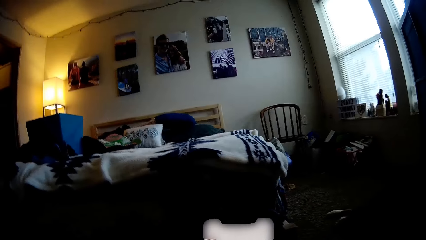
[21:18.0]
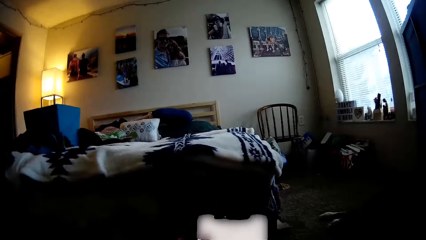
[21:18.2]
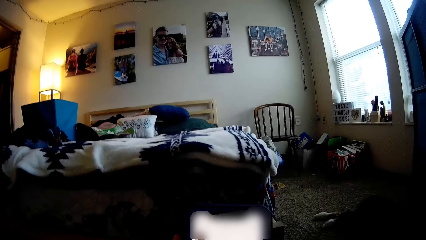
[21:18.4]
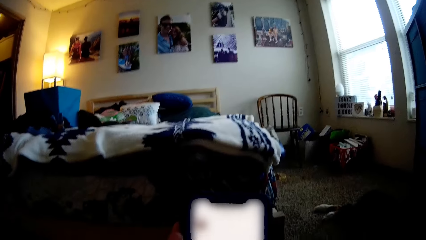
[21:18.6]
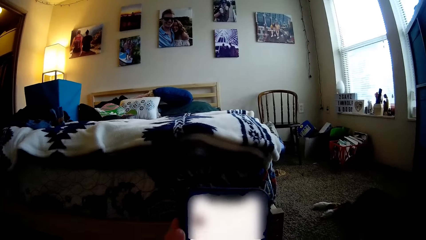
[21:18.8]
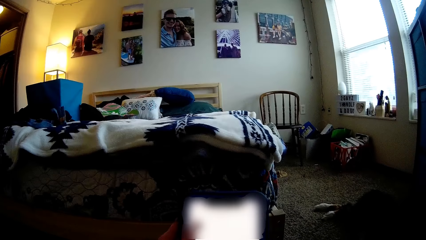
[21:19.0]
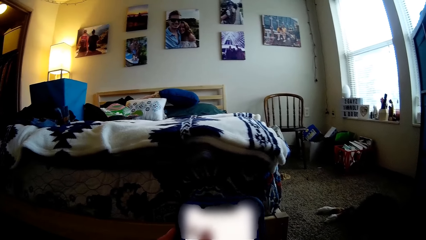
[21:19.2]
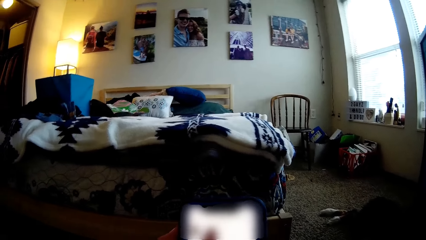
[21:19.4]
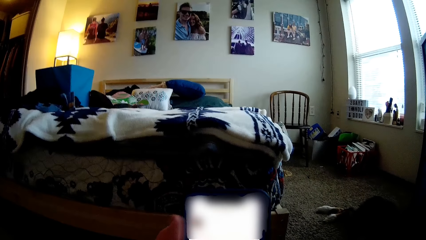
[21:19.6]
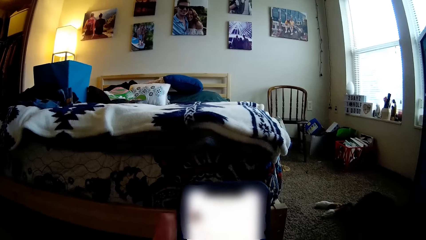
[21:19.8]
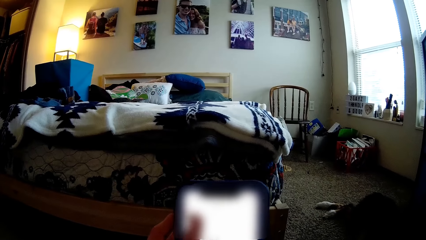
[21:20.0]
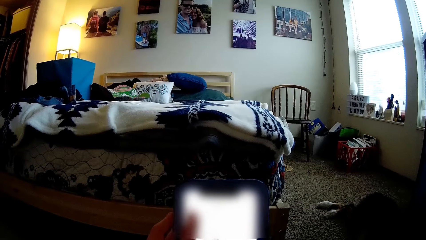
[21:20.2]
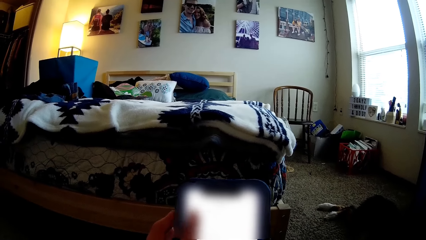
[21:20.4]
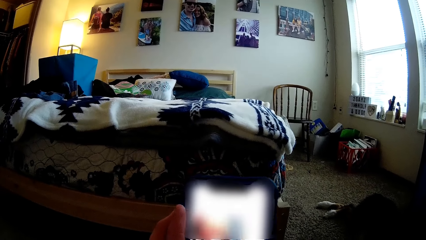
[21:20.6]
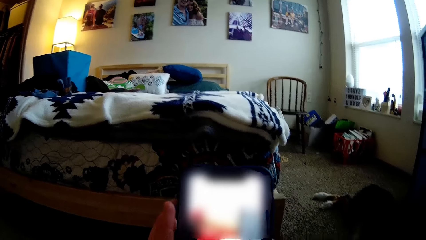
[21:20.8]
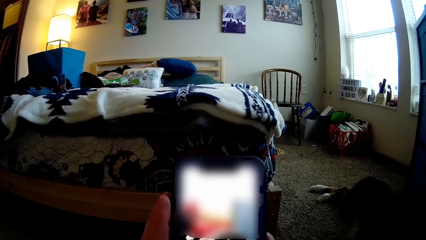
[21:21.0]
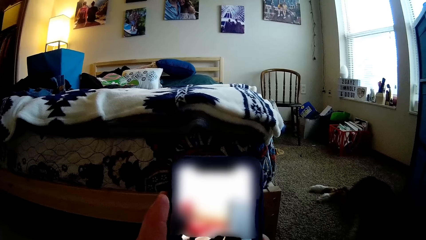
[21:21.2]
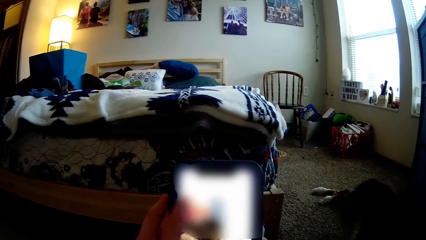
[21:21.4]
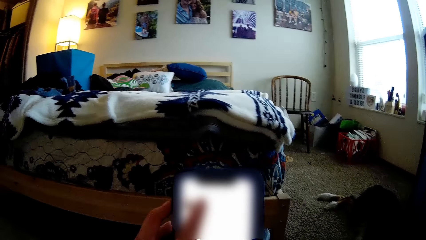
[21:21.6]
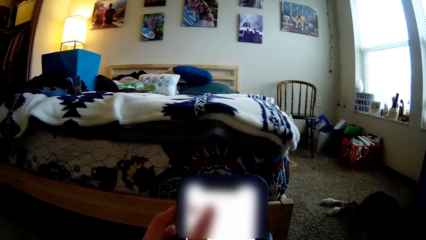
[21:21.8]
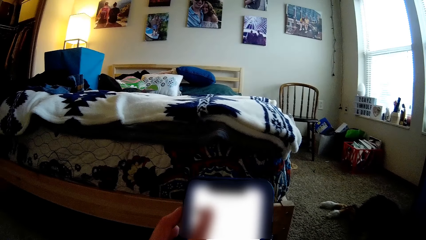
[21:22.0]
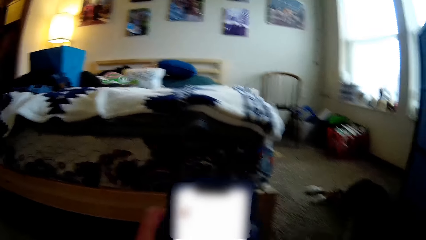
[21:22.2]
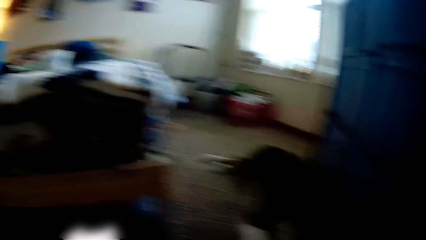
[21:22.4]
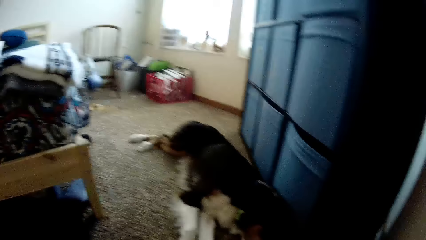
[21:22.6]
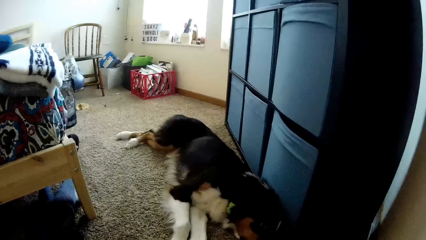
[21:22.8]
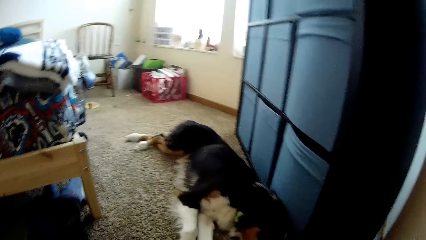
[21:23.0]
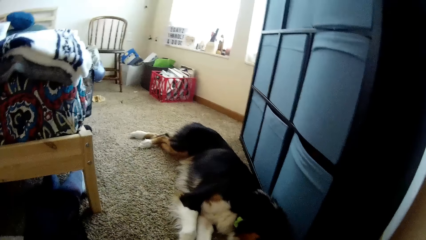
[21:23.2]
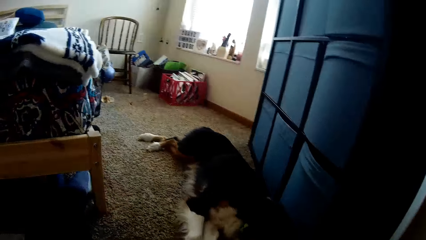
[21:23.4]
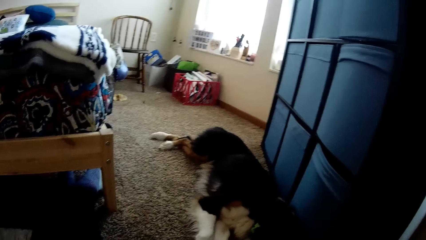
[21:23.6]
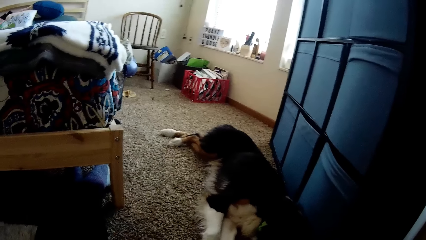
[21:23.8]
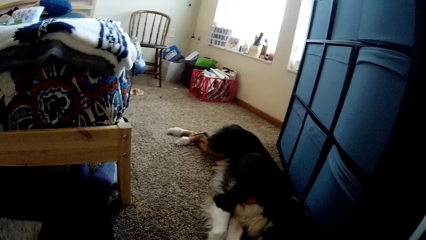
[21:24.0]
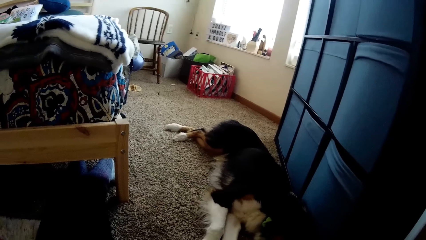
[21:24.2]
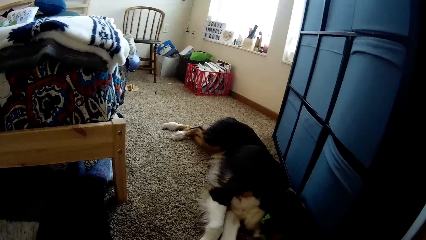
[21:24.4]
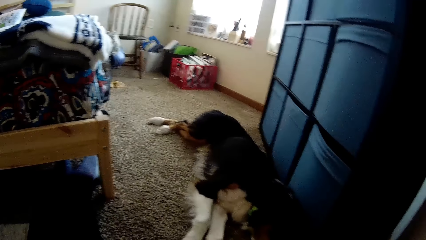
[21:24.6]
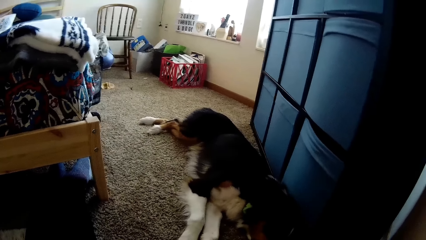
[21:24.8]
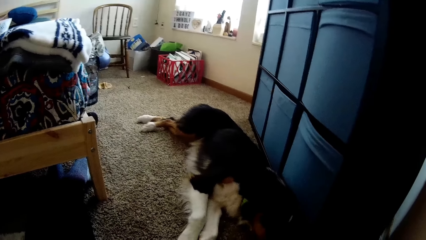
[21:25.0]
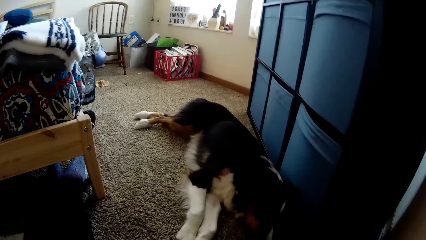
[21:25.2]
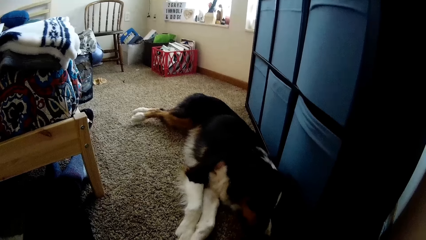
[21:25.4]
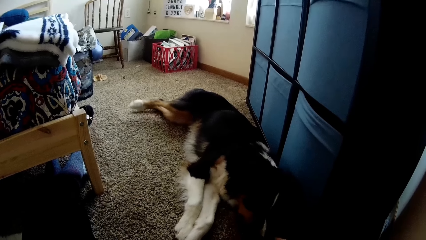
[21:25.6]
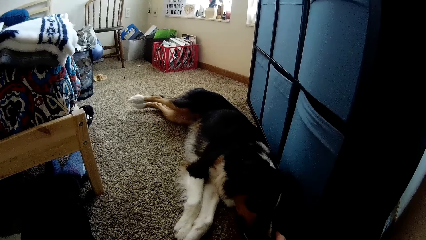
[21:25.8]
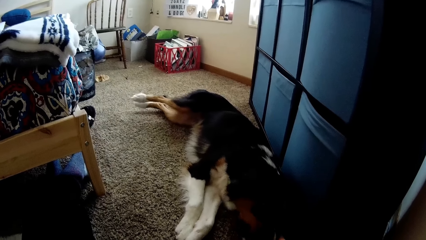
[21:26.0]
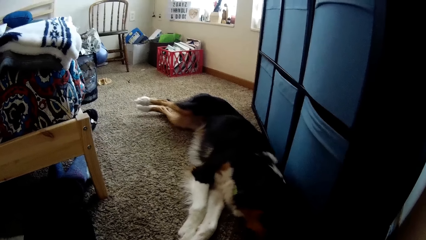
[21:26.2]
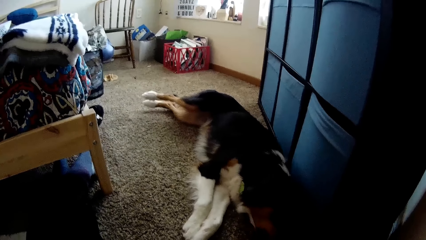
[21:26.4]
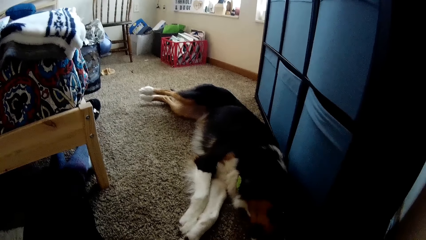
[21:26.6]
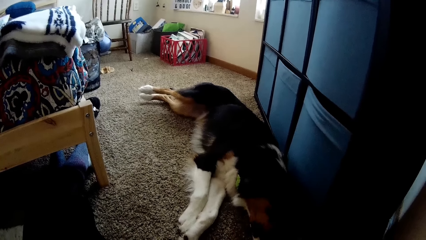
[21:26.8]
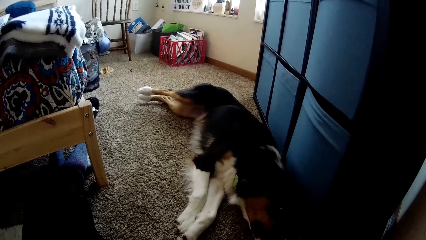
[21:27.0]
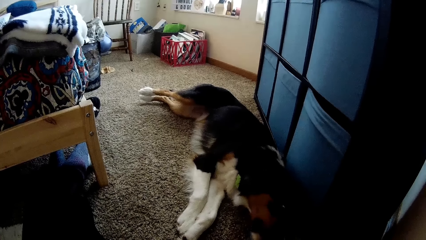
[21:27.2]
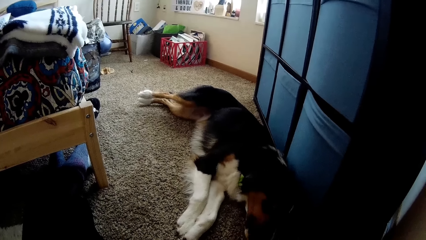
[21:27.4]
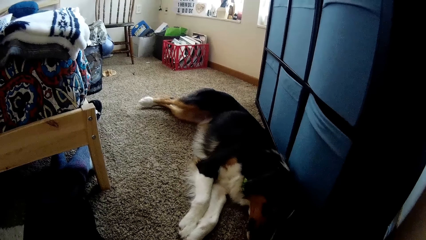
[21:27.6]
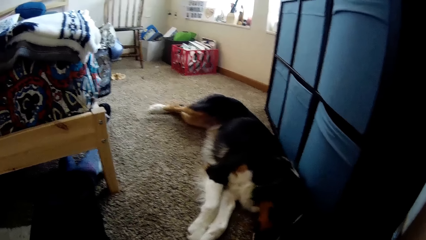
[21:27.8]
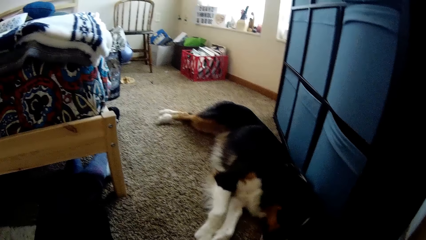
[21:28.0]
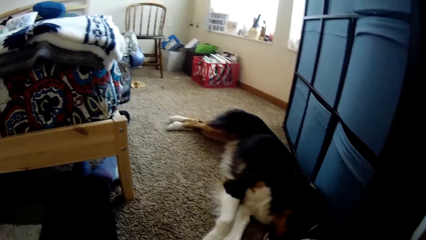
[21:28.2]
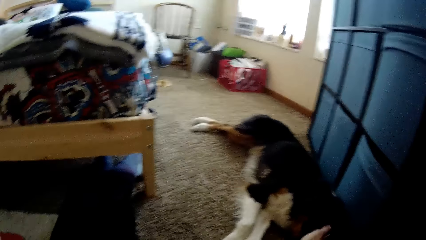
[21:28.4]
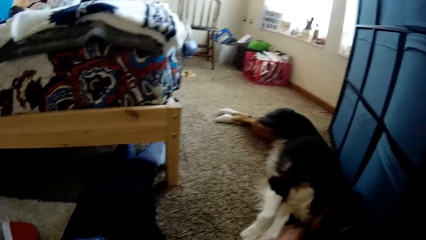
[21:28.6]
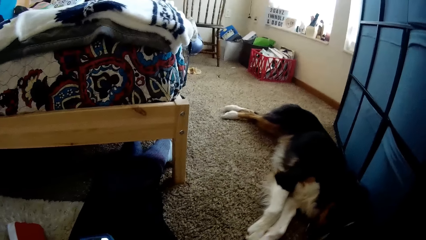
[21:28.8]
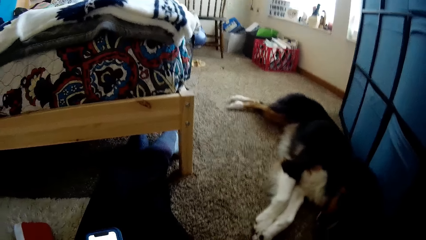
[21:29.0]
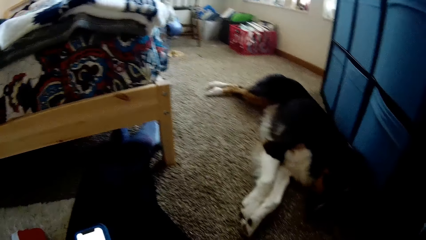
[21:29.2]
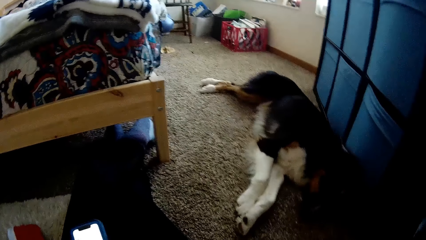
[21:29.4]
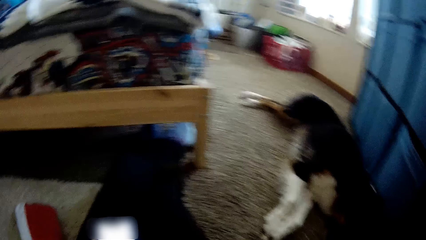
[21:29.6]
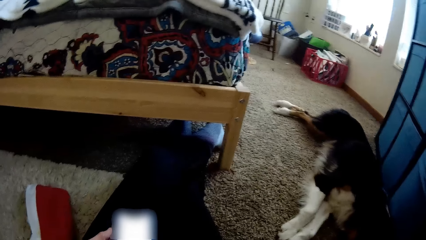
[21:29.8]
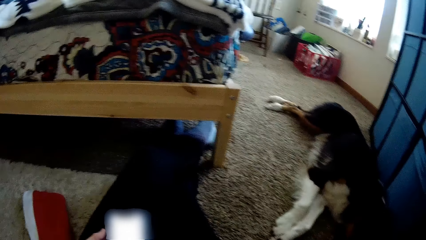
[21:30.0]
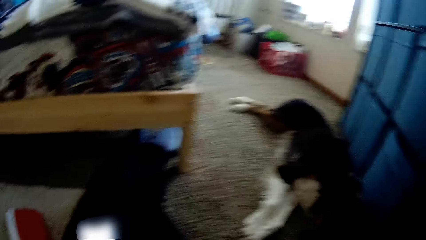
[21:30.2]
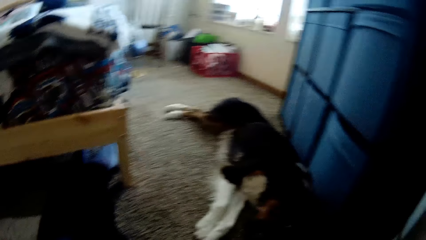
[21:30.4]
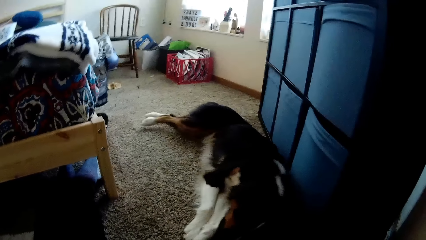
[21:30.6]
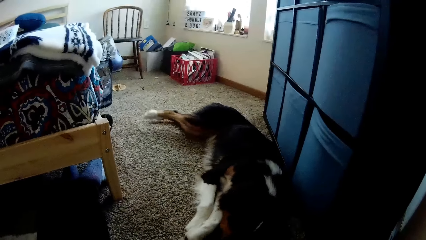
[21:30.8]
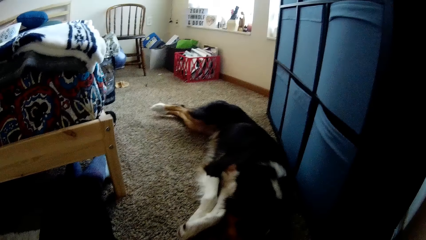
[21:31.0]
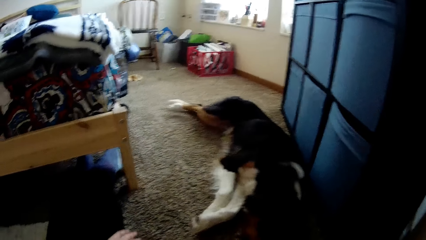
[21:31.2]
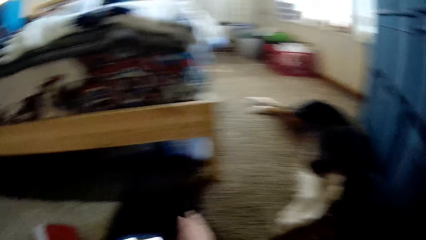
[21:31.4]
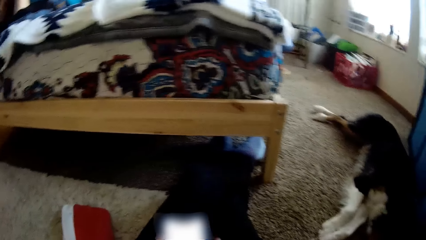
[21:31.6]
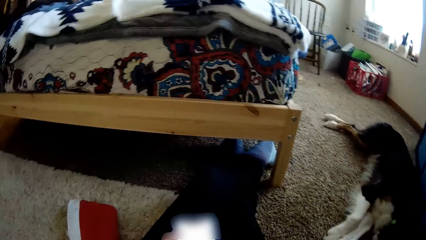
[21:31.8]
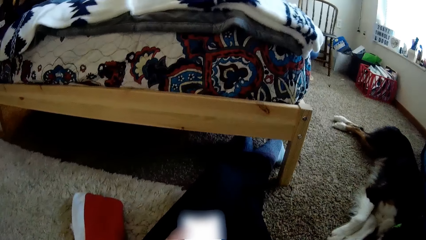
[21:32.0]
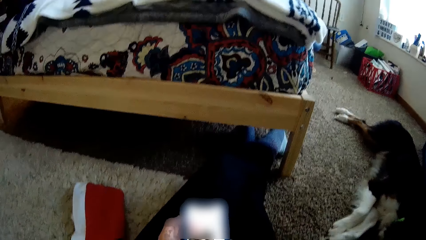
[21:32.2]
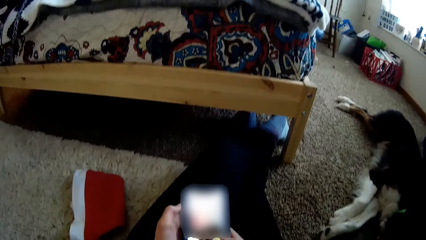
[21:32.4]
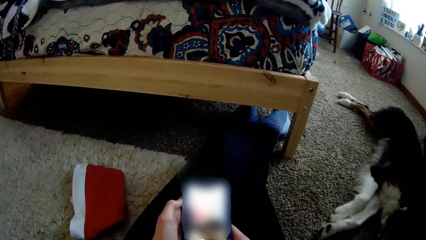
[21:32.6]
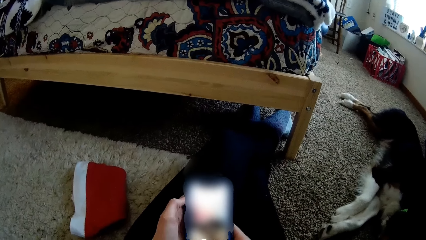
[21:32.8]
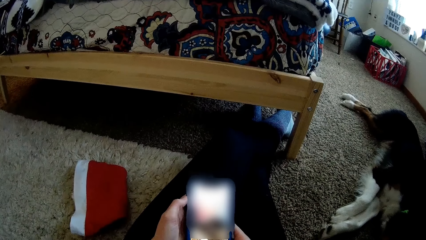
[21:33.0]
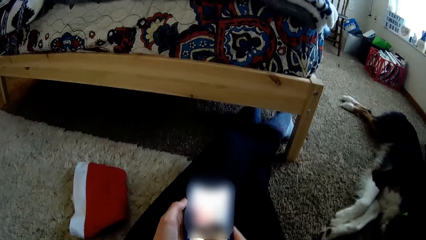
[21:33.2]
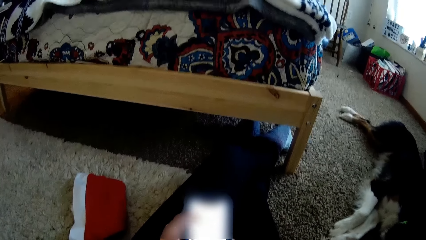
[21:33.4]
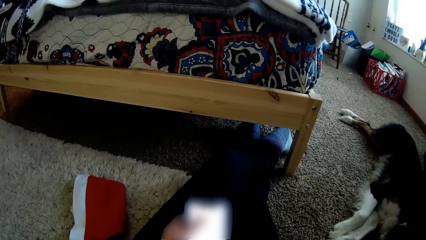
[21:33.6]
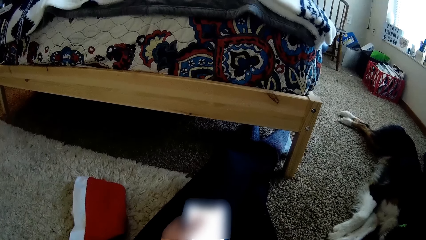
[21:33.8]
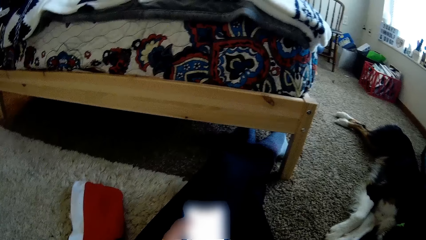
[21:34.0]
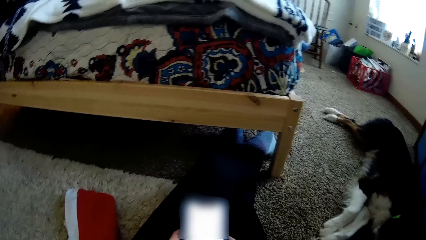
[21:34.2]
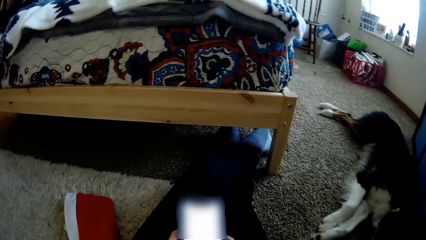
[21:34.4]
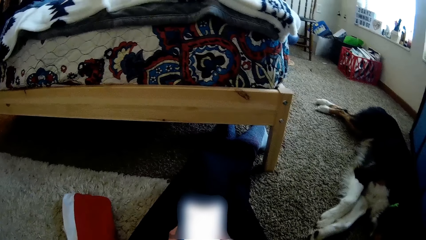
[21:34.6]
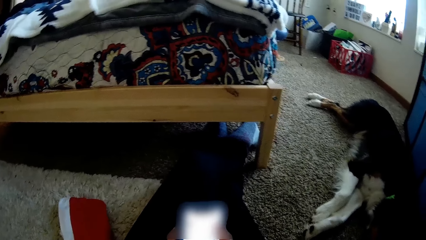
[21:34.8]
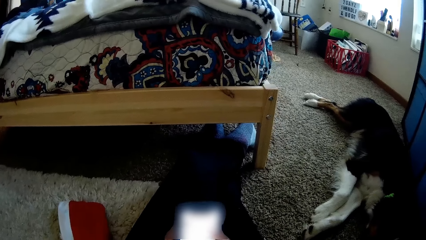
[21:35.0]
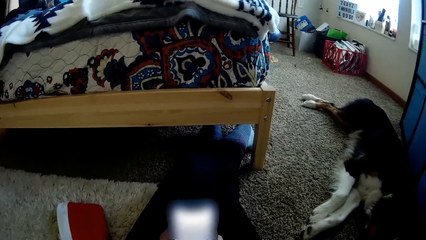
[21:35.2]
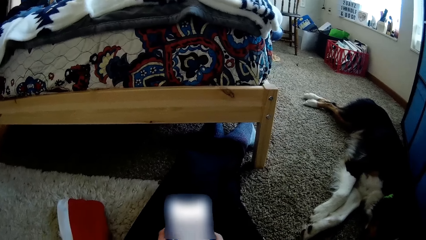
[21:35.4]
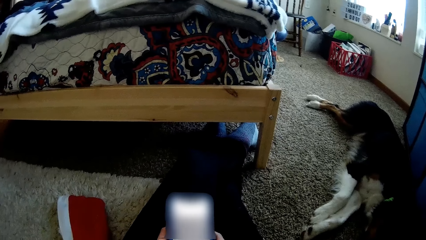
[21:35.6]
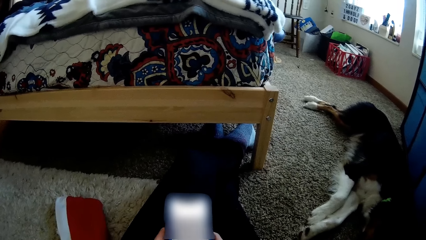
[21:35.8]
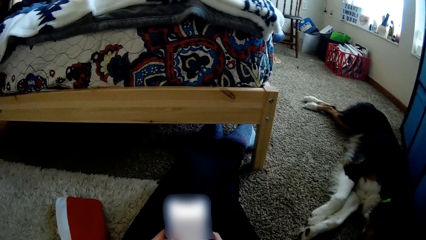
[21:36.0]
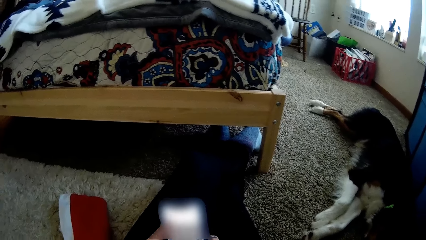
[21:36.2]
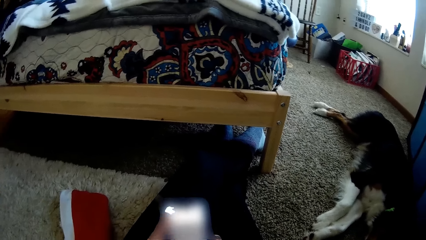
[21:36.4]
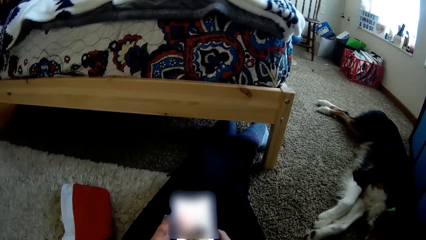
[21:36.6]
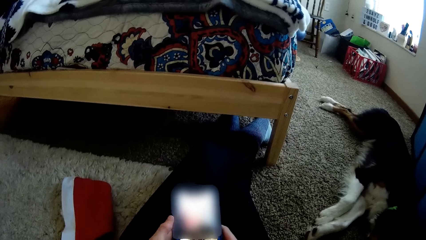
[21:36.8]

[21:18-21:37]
The camera wearer operates the phone in her right hand with her left hand. She passes some food to a dog. She stretches her right hand. She operates her phone with both hands.
